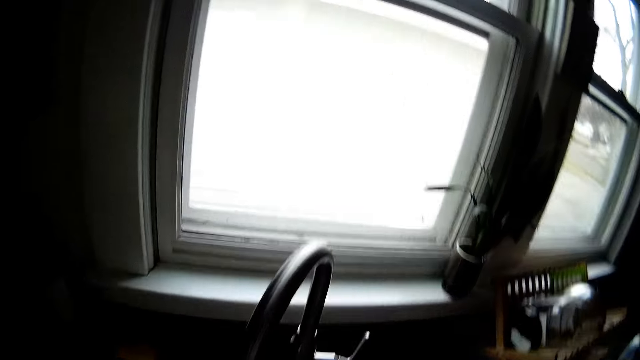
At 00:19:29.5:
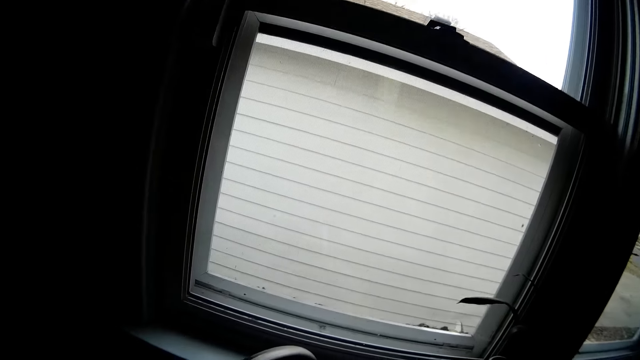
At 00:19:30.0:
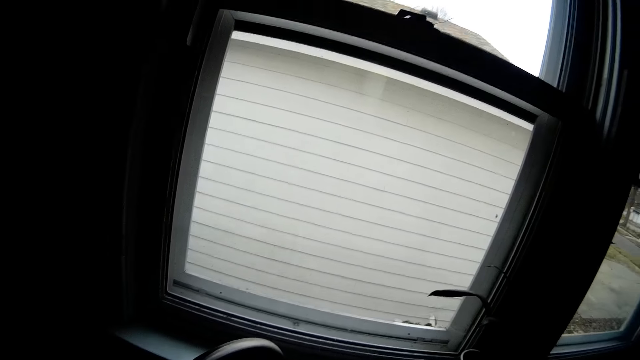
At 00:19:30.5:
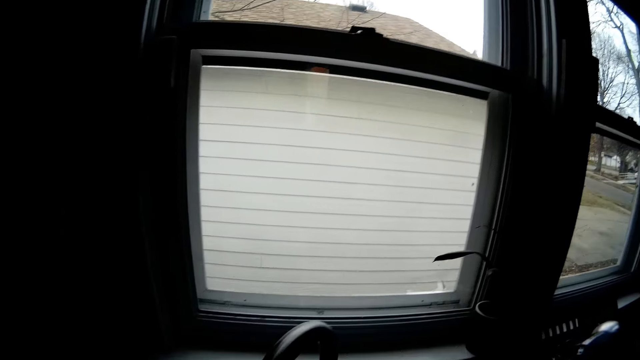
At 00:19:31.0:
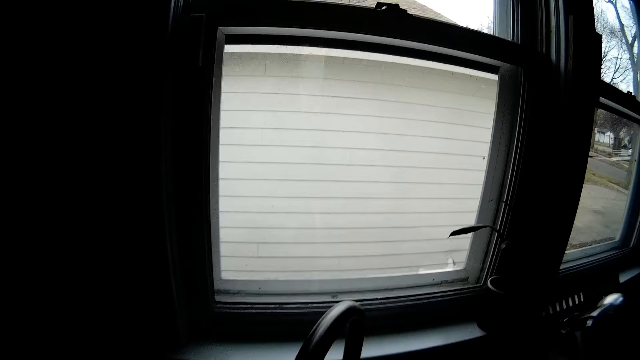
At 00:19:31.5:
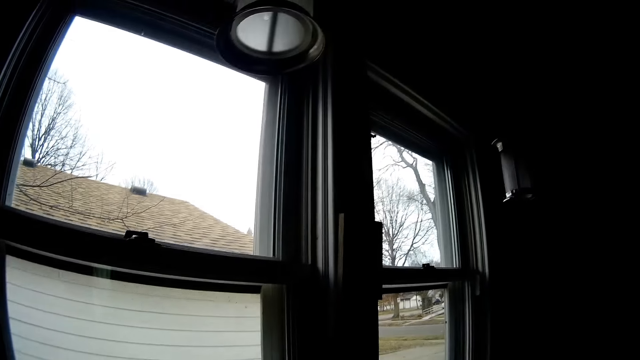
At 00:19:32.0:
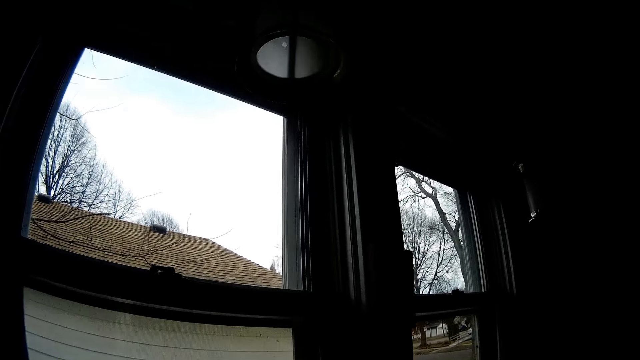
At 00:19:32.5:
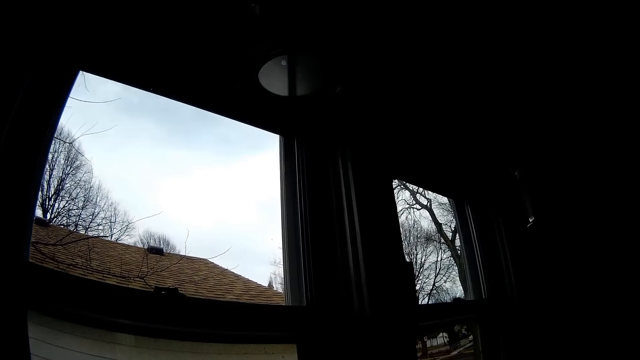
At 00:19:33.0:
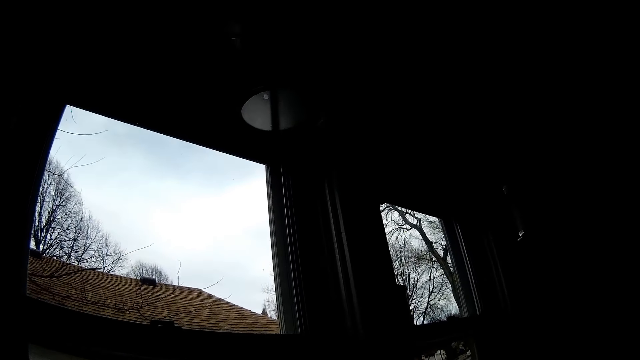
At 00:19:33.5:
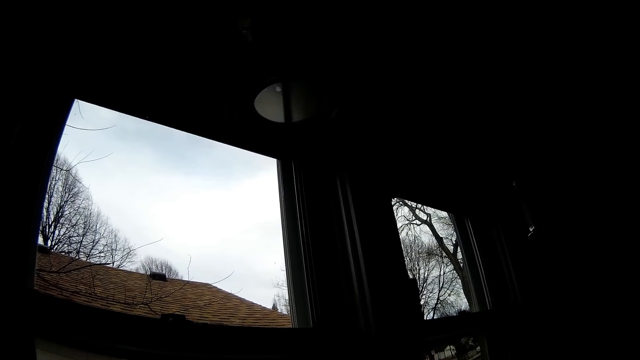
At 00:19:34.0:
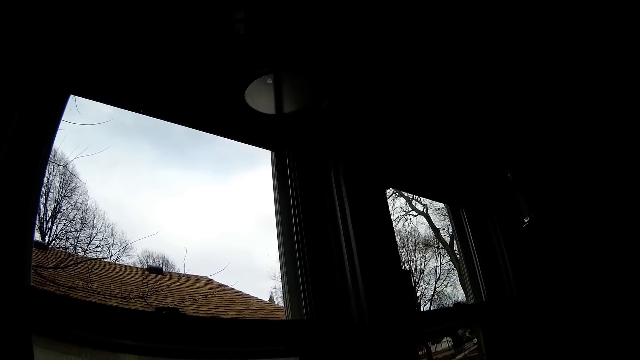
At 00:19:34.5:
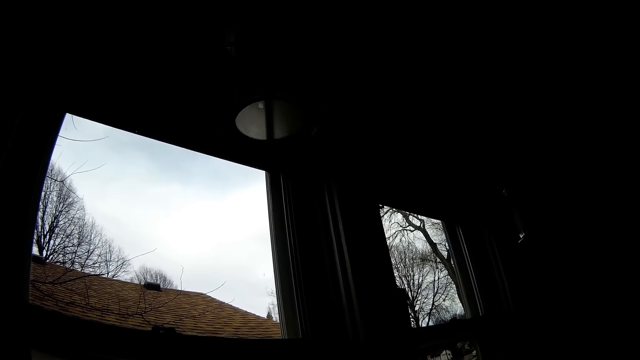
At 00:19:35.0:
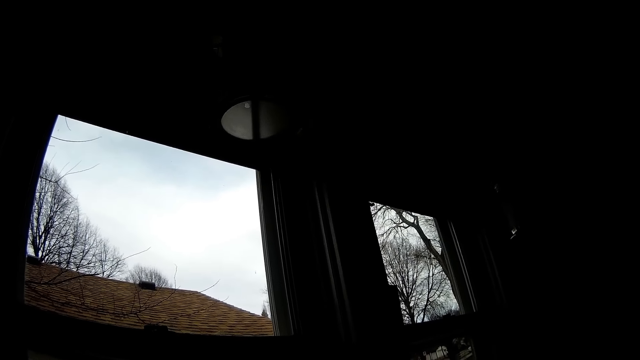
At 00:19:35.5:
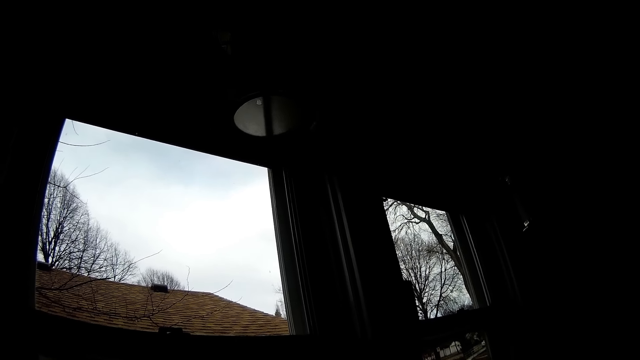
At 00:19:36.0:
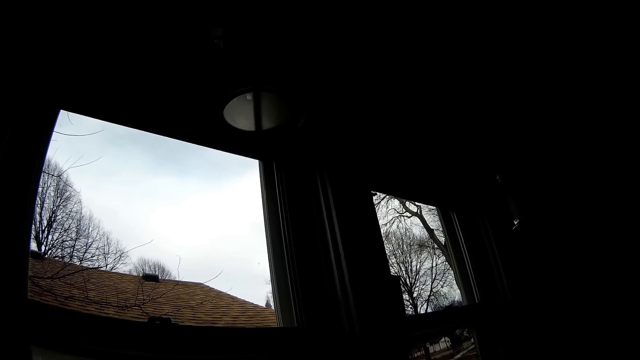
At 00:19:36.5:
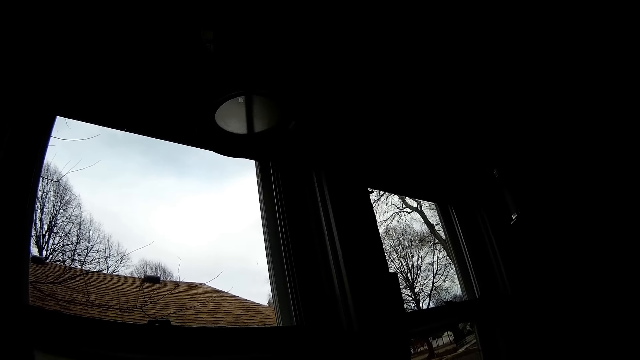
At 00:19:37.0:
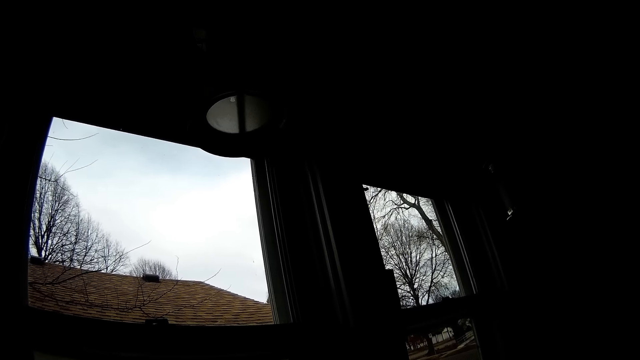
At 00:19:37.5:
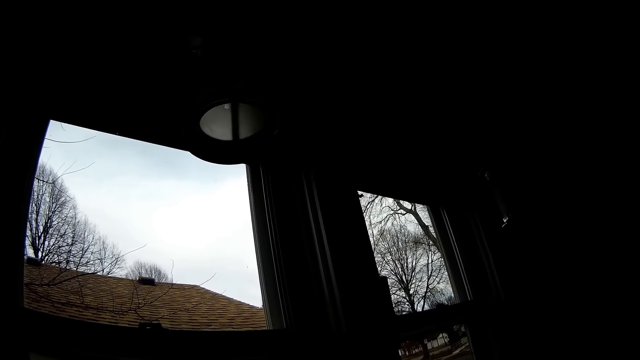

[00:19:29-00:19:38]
The camera wearer looks at the bottom opaque window. They look at the top window.

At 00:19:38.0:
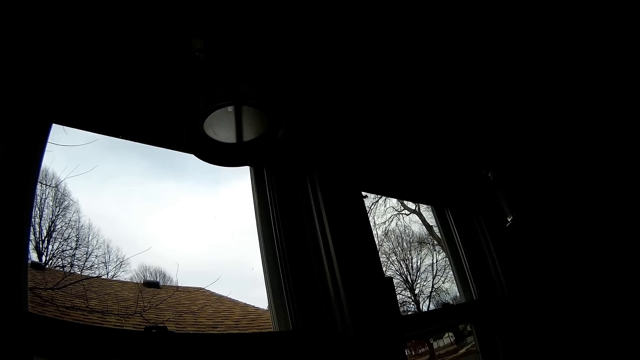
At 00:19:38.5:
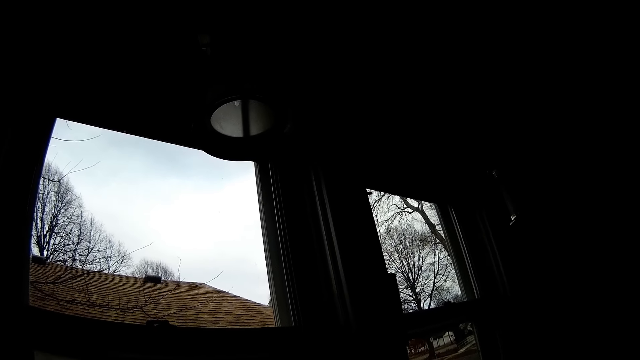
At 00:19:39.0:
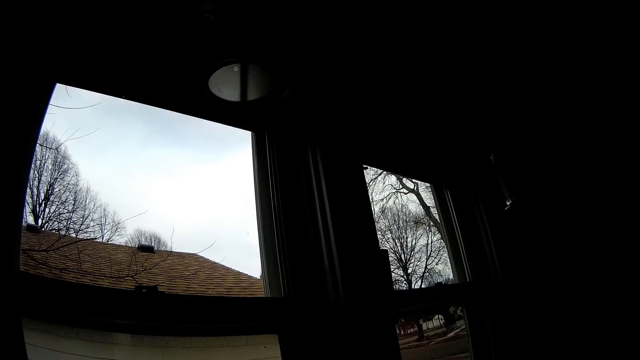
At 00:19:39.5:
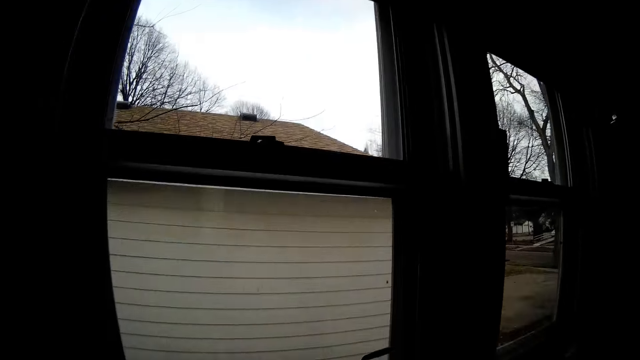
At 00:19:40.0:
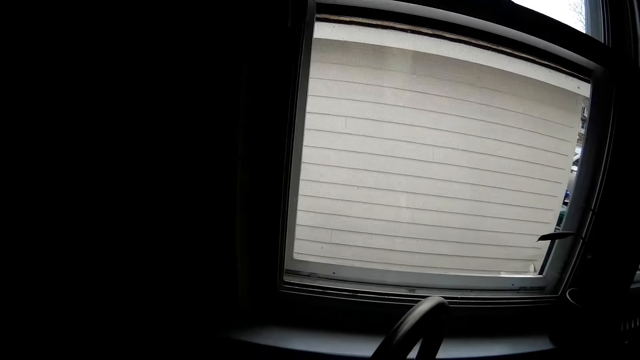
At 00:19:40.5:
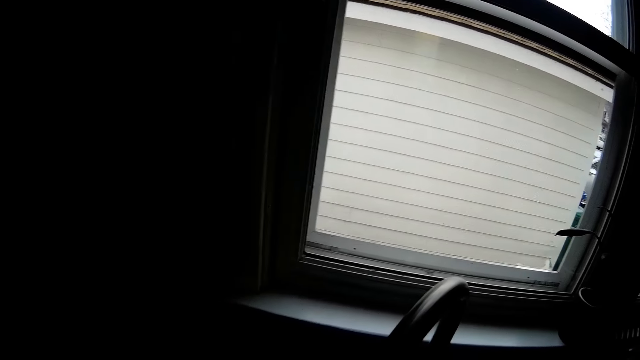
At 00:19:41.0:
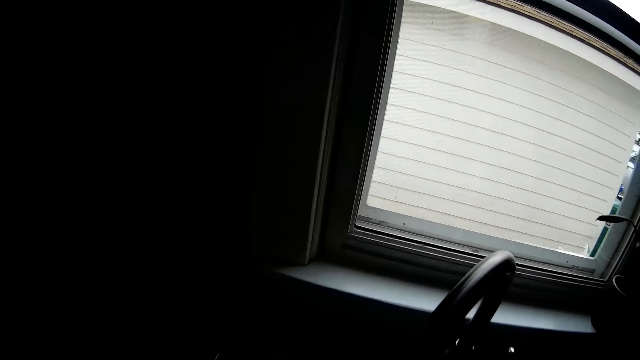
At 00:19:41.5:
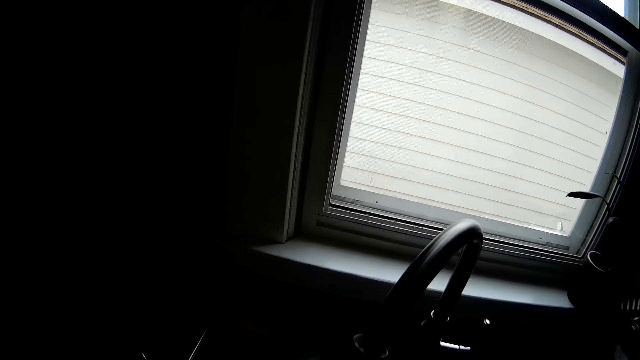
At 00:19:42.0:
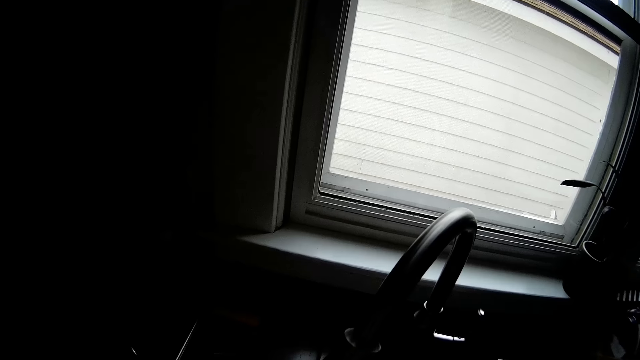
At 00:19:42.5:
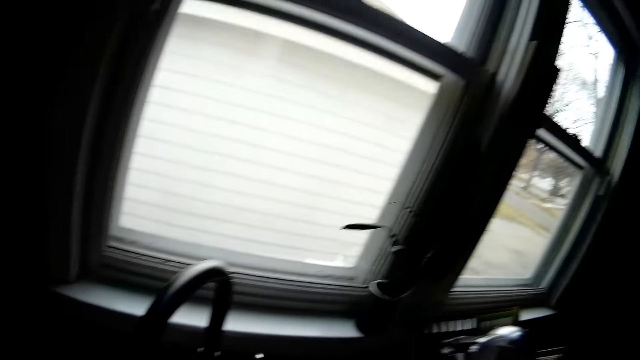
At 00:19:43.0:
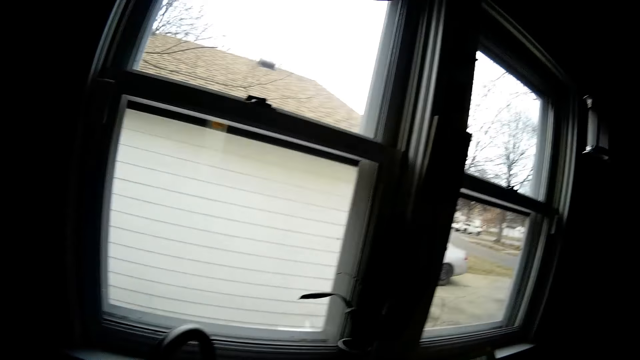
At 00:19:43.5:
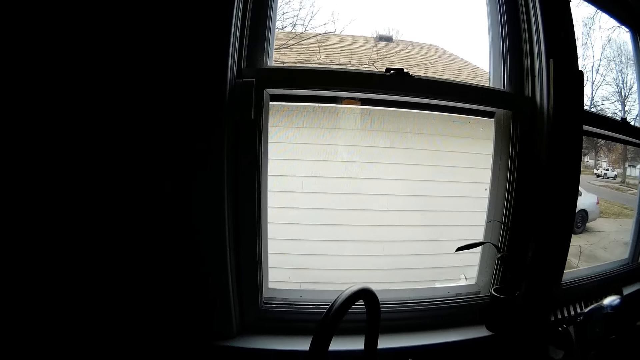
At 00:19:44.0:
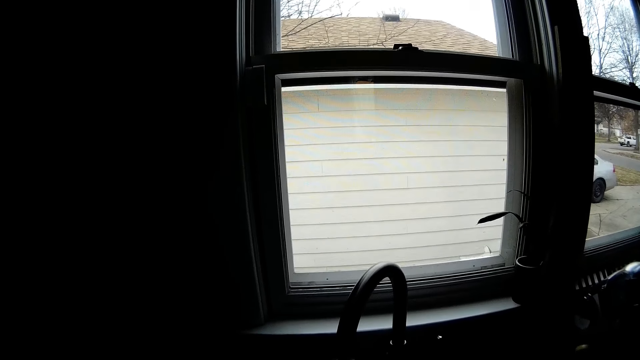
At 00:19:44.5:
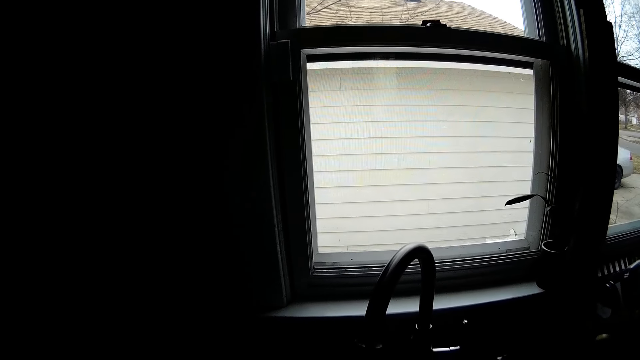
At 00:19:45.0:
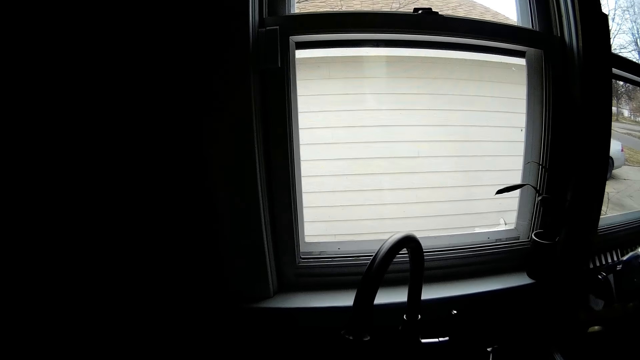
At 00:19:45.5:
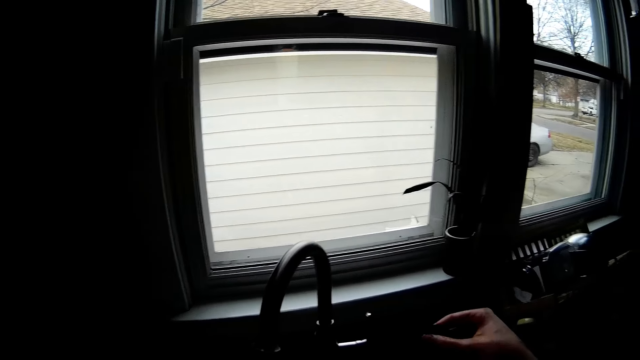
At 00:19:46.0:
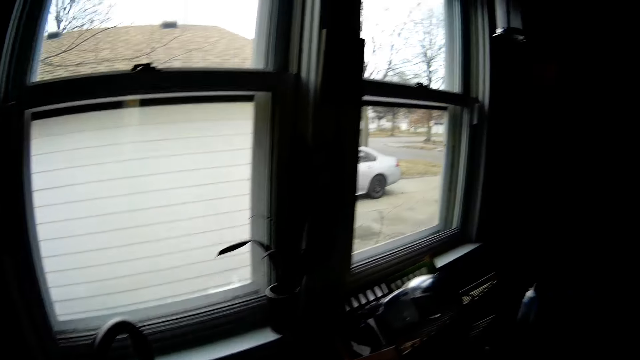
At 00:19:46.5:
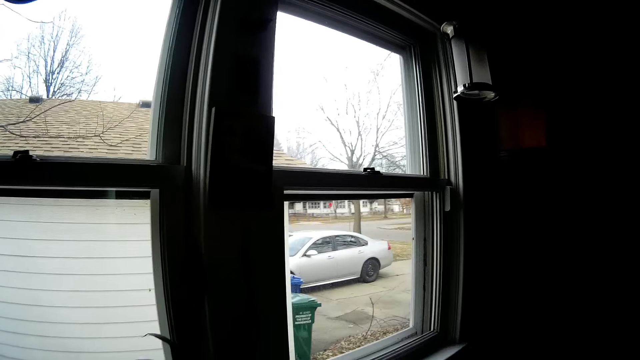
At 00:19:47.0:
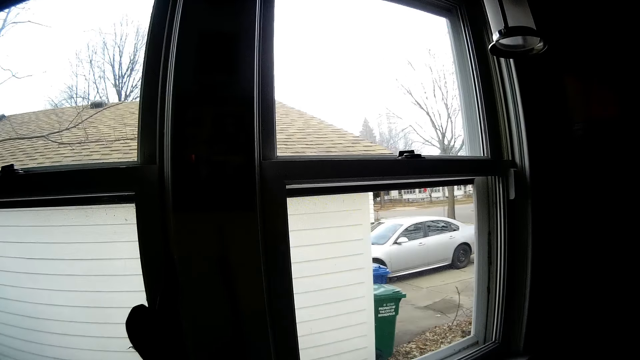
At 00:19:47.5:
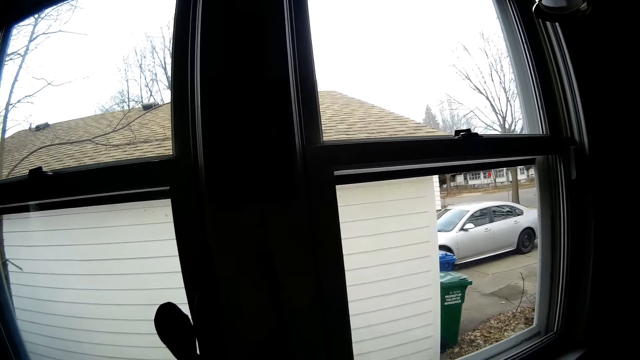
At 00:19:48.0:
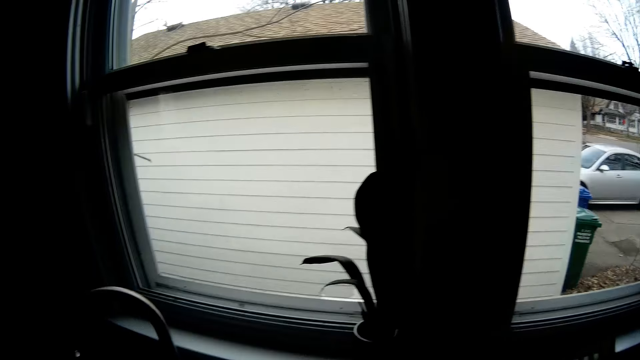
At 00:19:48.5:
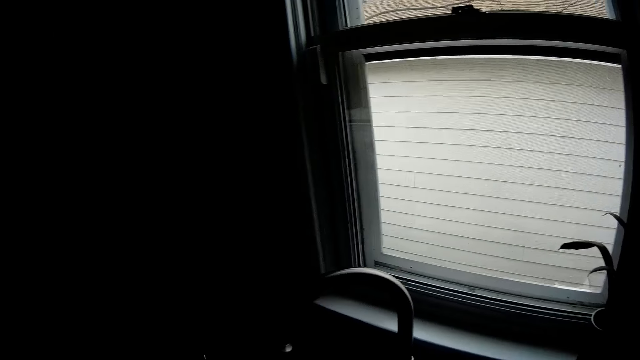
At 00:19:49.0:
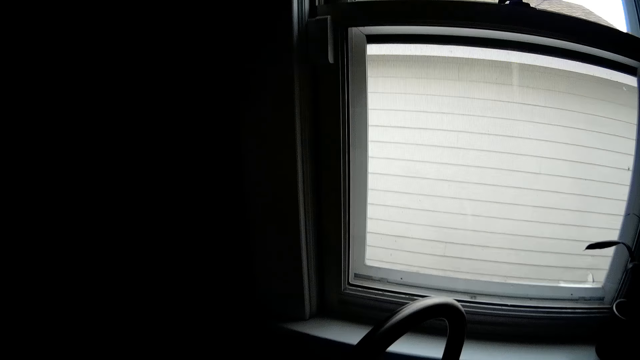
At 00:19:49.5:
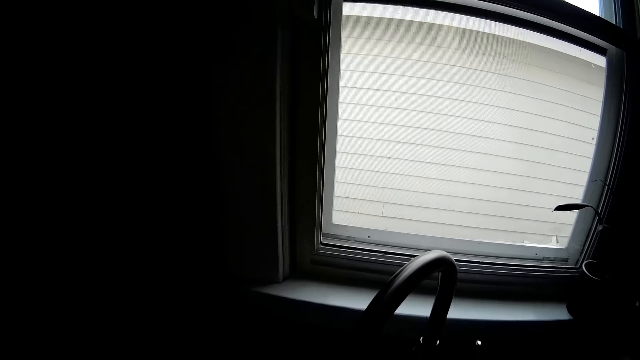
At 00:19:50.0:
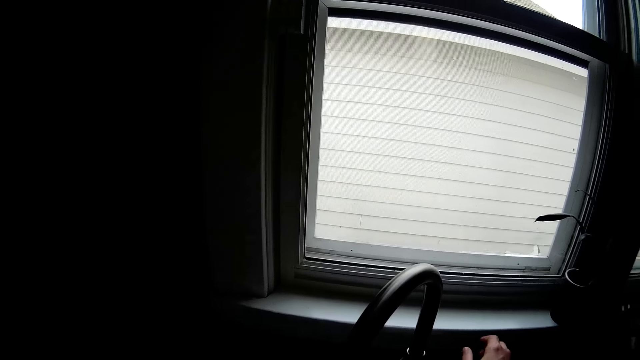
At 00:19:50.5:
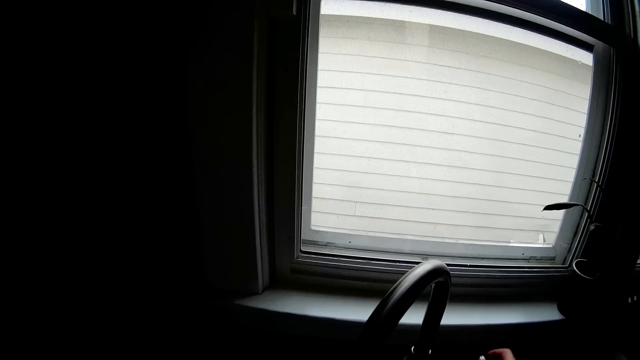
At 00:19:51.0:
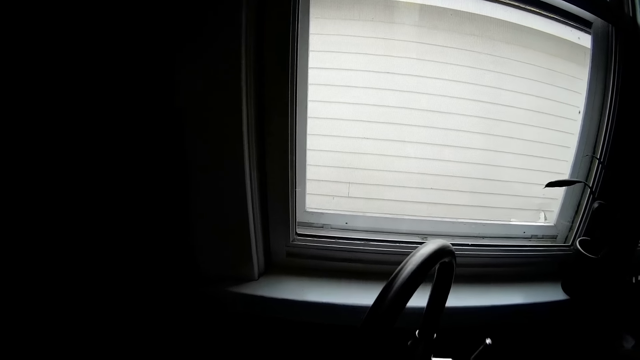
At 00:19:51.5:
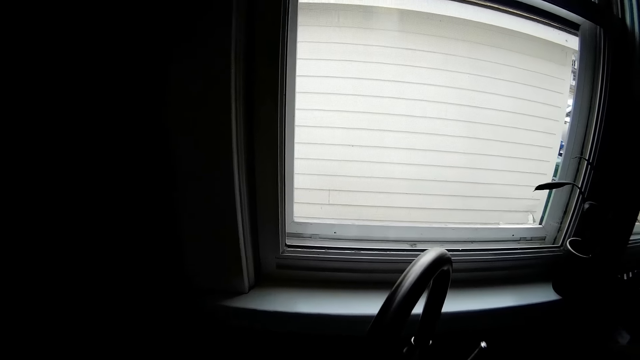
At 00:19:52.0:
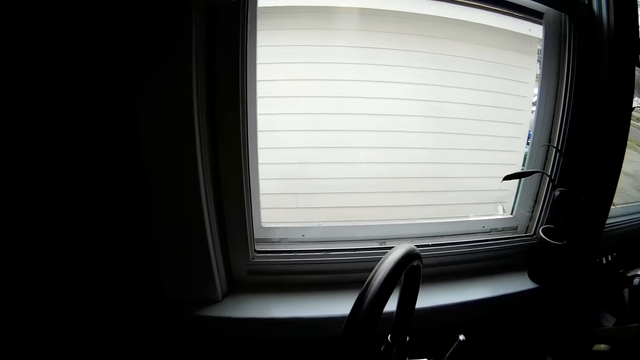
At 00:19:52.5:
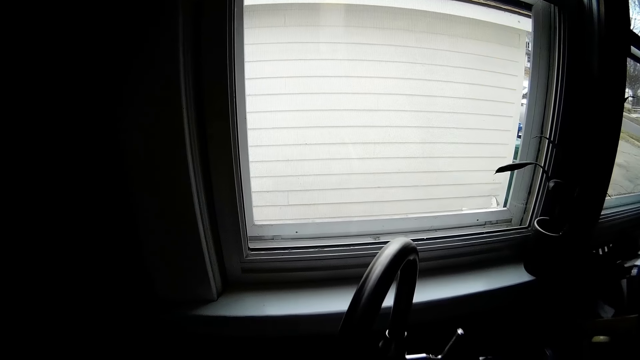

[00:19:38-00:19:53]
The camera wearer looks at the bottom opaque window. He turns off a faucet with his right hand. He looks at the tap. He looks at the window. He moves the right hand. He looks through the window. He looks at the tap. He moves the right hand.
